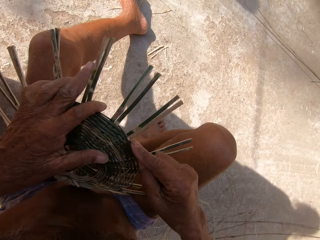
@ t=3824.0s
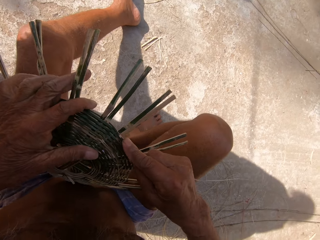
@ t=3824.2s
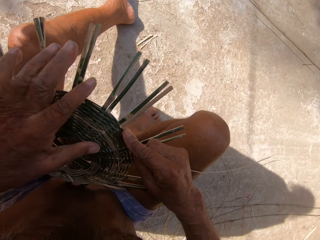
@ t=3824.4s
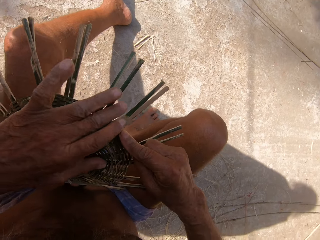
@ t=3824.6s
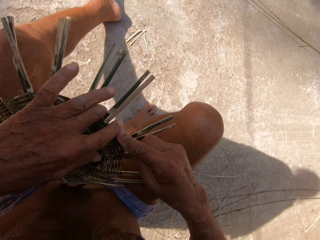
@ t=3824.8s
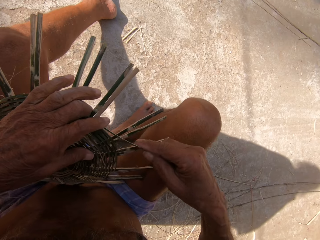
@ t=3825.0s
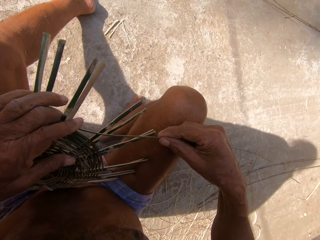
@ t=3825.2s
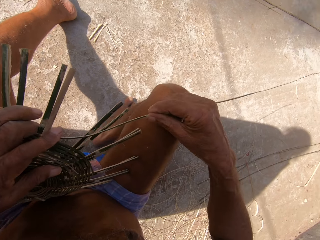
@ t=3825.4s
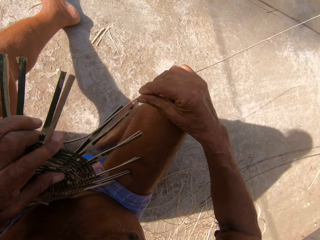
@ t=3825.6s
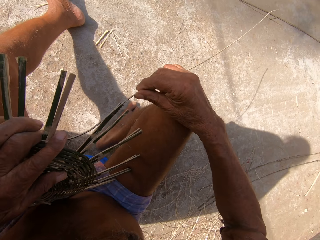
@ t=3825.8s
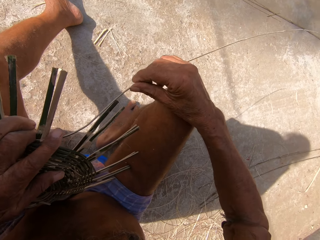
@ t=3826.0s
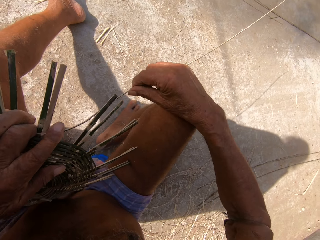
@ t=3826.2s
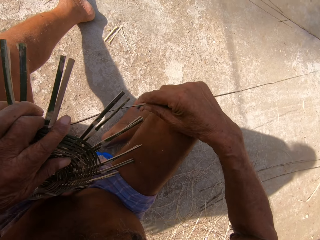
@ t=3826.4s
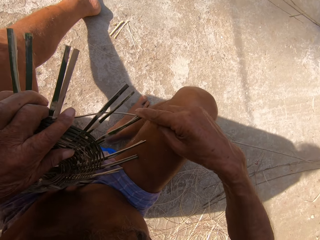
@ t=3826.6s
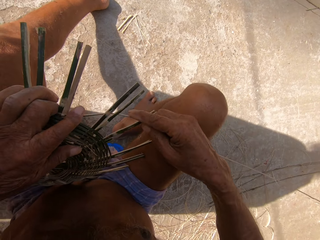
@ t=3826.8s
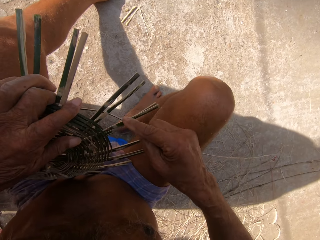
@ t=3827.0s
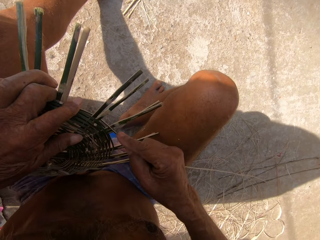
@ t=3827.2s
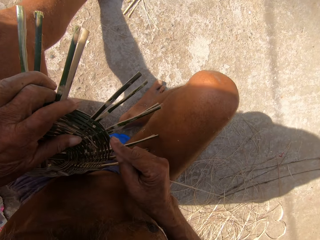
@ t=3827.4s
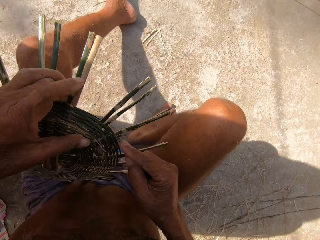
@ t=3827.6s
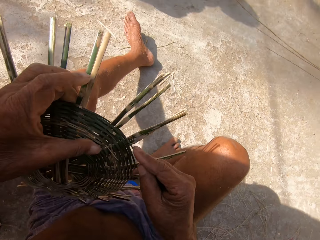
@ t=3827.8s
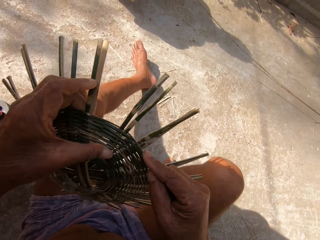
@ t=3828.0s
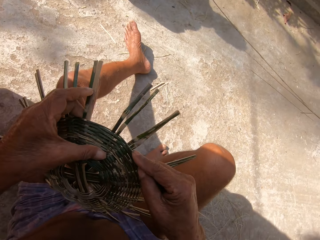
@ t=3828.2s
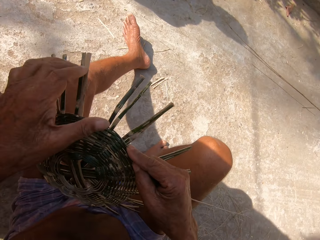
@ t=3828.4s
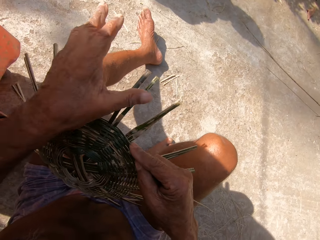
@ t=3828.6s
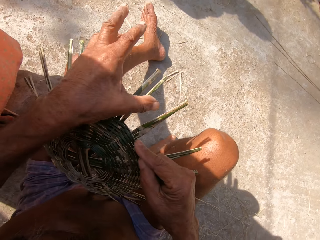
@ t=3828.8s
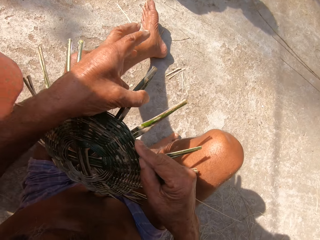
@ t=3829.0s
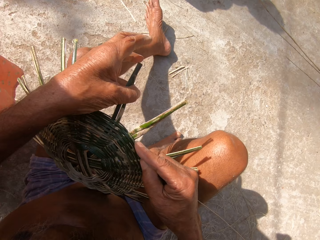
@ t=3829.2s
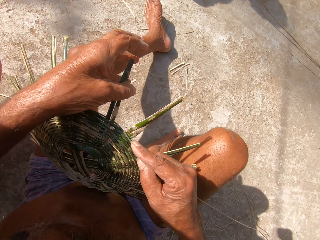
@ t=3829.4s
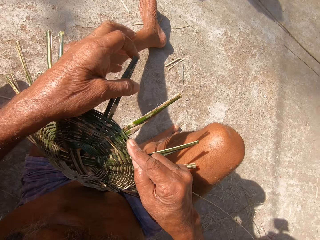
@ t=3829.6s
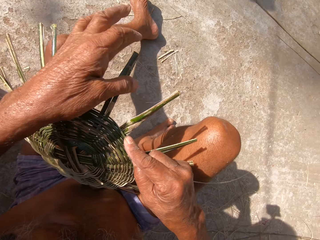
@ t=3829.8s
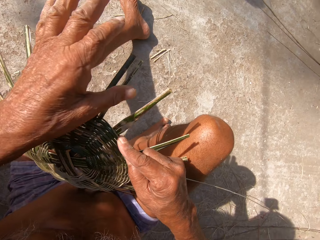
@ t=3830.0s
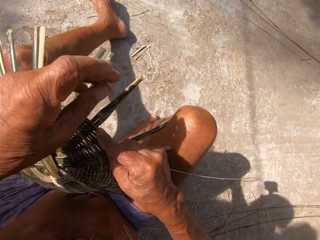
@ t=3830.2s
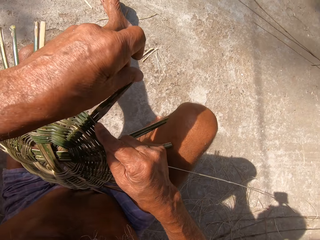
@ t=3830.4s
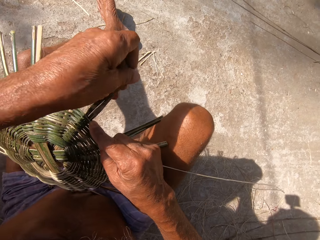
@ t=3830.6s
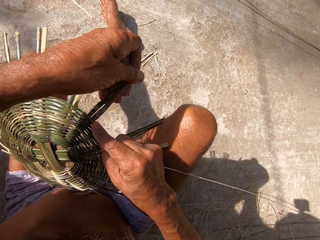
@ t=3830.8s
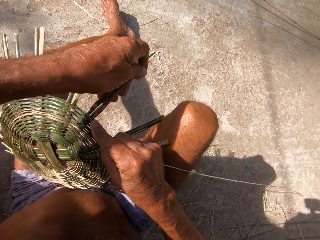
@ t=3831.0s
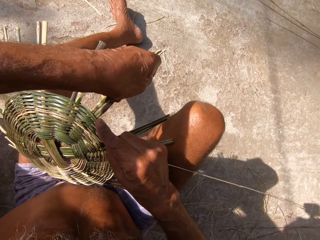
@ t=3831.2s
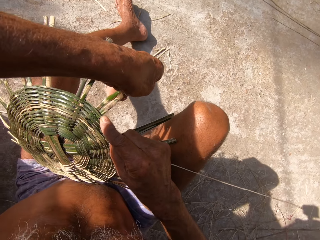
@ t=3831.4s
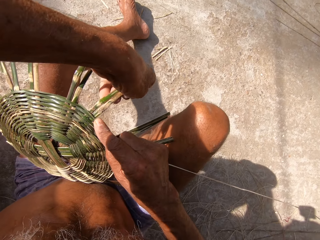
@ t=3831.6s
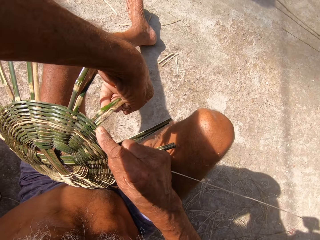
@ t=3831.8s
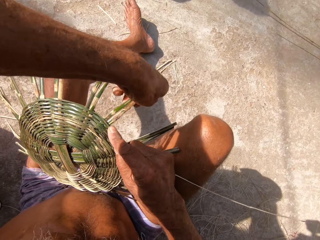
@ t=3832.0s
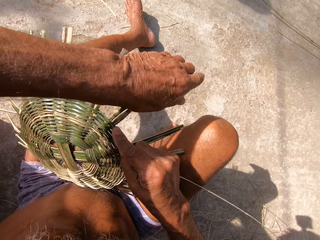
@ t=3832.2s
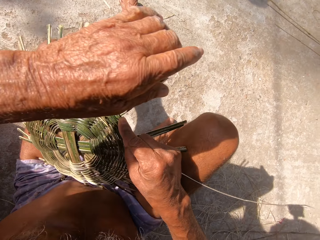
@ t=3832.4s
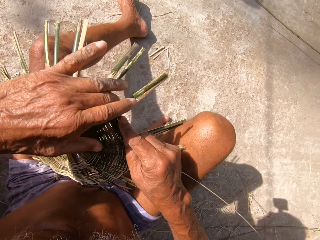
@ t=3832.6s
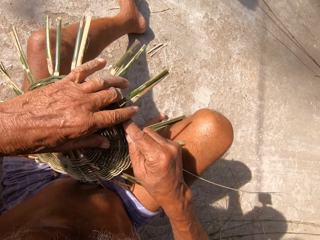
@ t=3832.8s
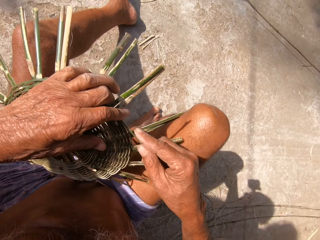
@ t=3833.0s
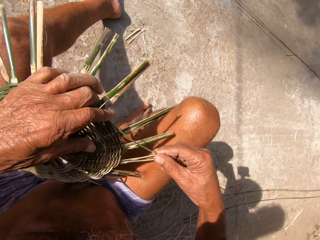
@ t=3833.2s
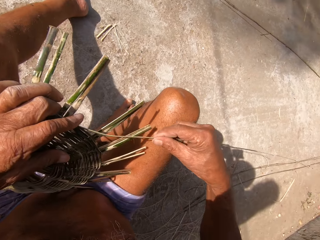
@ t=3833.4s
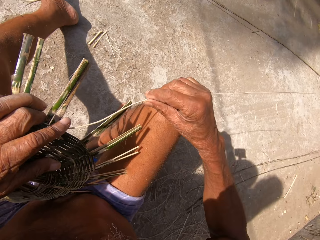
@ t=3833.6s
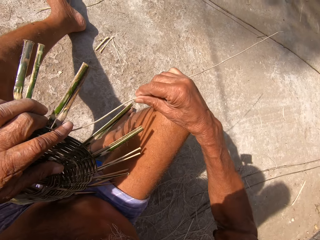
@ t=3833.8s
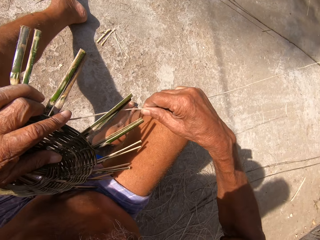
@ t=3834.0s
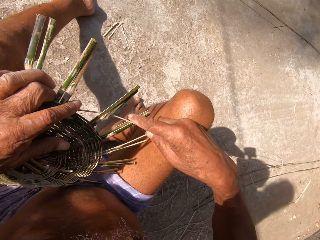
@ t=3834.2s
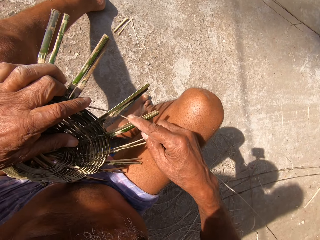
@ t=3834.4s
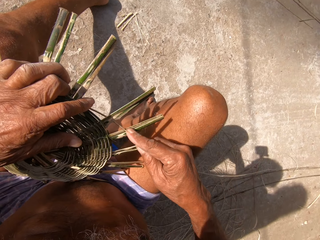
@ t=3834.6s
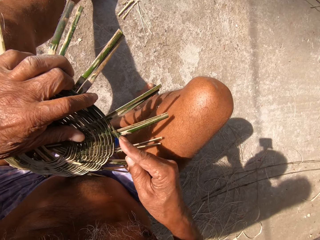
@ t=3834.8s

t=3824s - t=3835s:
The camera wearer weaves the craft. They move the craft on the thigh. They press the wood. They weave the craft.

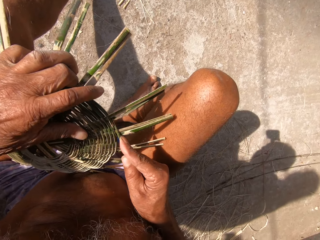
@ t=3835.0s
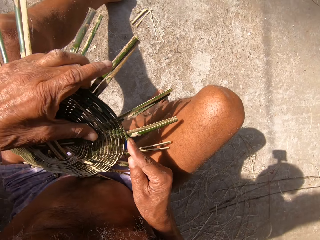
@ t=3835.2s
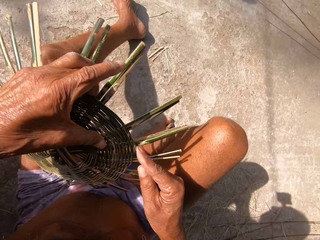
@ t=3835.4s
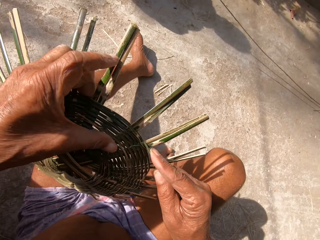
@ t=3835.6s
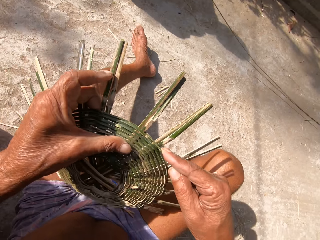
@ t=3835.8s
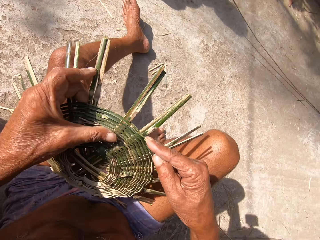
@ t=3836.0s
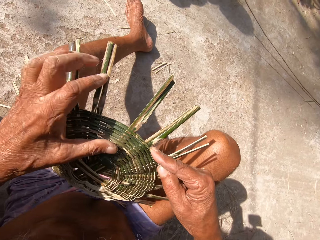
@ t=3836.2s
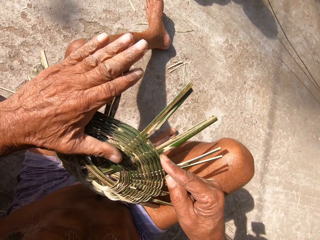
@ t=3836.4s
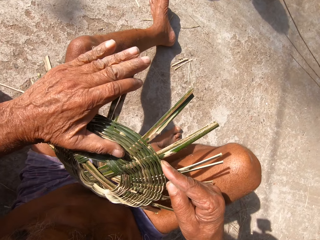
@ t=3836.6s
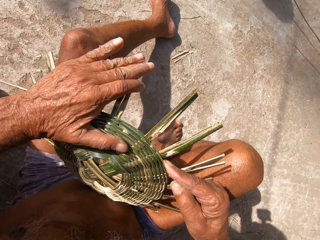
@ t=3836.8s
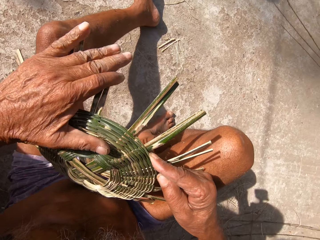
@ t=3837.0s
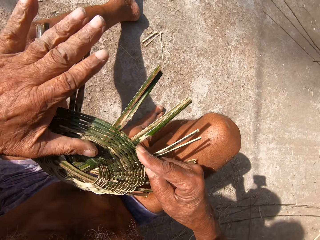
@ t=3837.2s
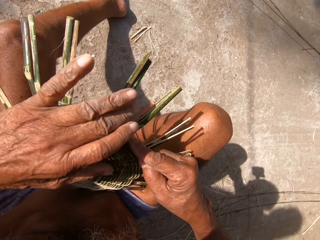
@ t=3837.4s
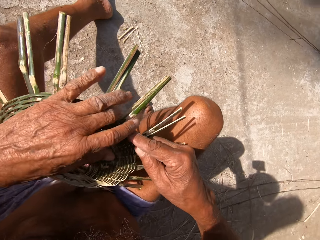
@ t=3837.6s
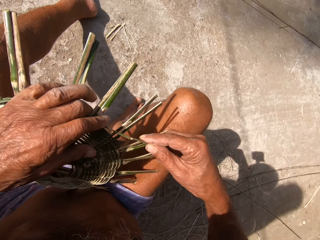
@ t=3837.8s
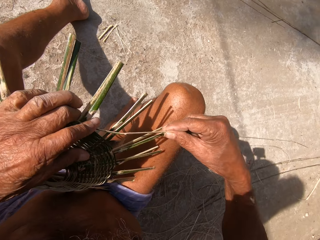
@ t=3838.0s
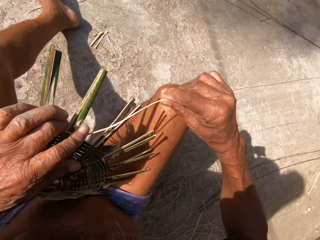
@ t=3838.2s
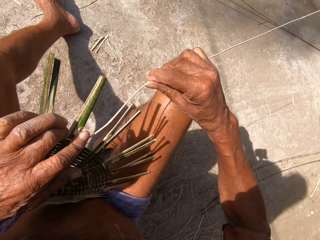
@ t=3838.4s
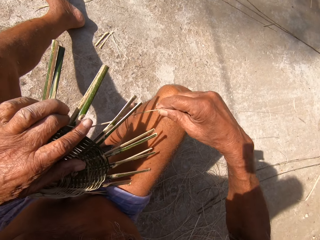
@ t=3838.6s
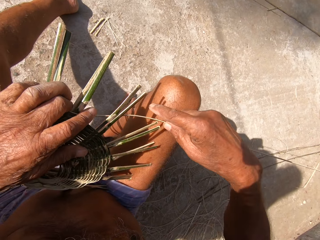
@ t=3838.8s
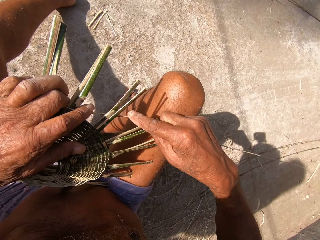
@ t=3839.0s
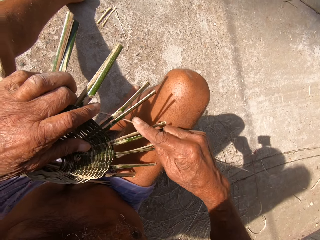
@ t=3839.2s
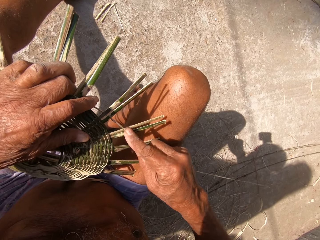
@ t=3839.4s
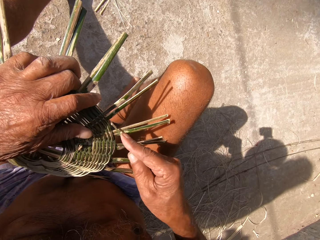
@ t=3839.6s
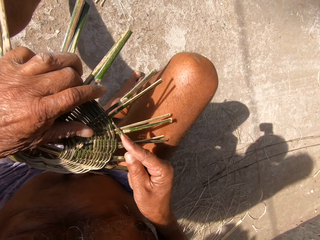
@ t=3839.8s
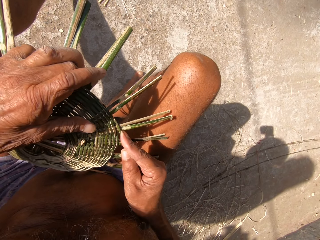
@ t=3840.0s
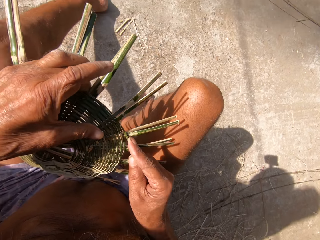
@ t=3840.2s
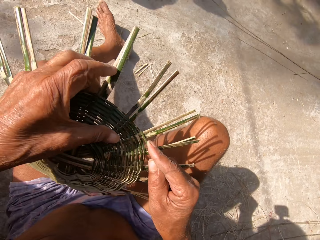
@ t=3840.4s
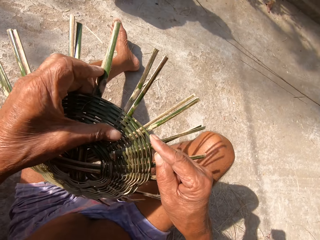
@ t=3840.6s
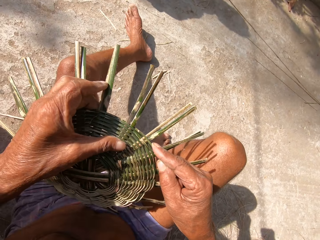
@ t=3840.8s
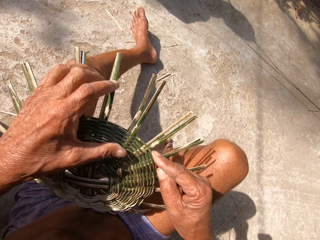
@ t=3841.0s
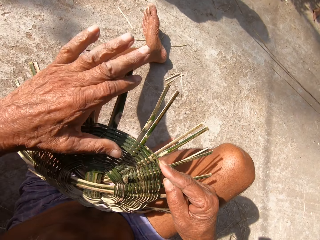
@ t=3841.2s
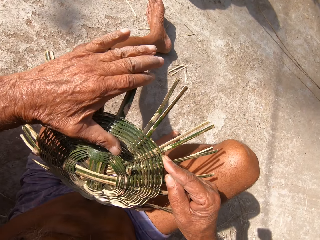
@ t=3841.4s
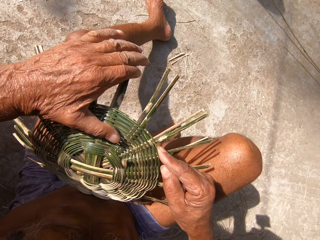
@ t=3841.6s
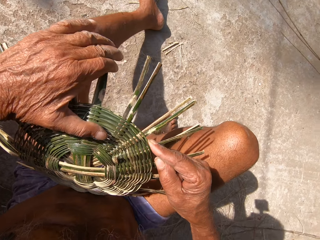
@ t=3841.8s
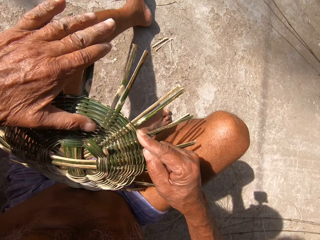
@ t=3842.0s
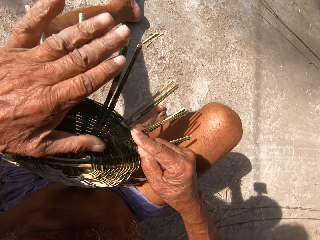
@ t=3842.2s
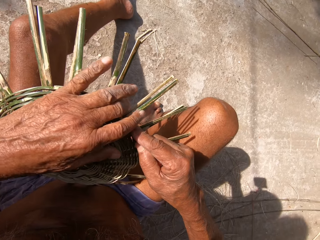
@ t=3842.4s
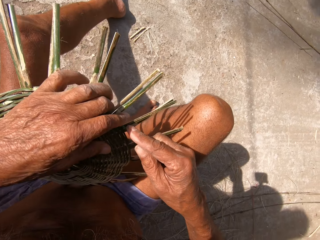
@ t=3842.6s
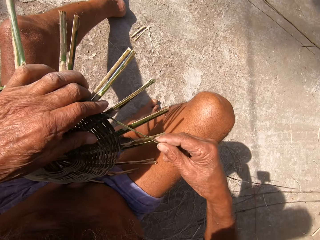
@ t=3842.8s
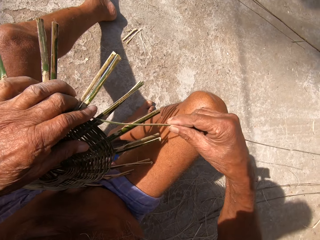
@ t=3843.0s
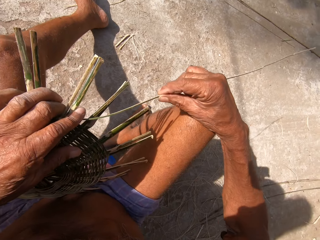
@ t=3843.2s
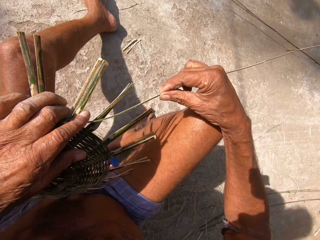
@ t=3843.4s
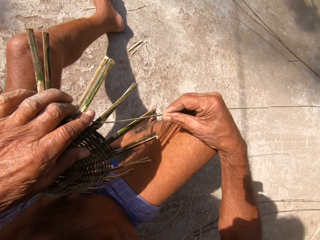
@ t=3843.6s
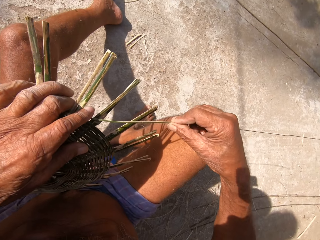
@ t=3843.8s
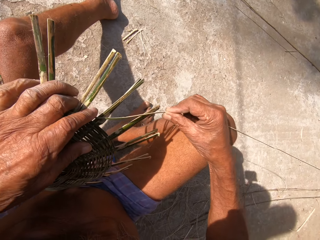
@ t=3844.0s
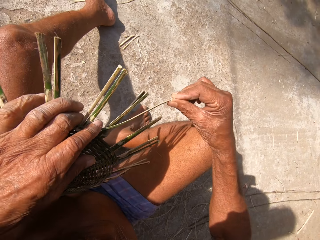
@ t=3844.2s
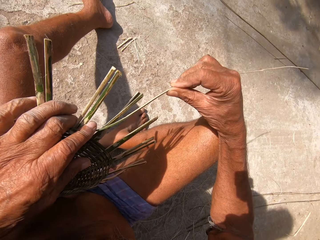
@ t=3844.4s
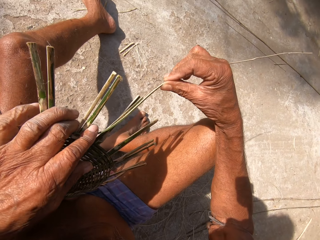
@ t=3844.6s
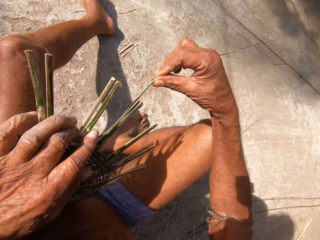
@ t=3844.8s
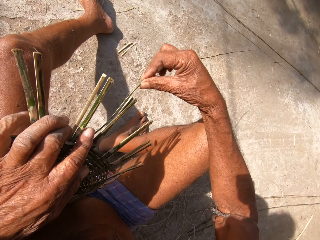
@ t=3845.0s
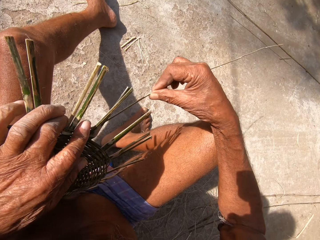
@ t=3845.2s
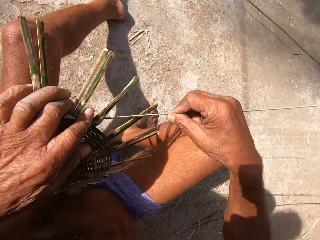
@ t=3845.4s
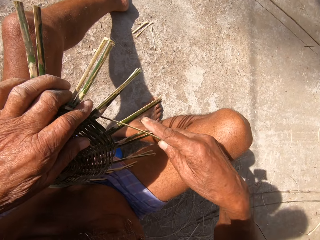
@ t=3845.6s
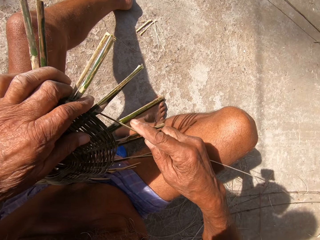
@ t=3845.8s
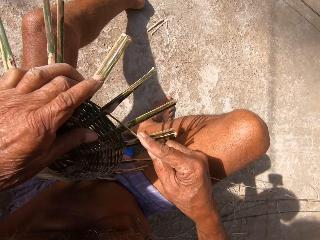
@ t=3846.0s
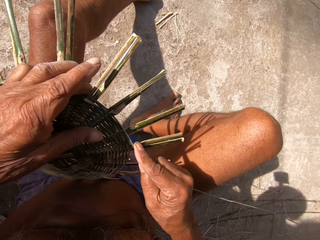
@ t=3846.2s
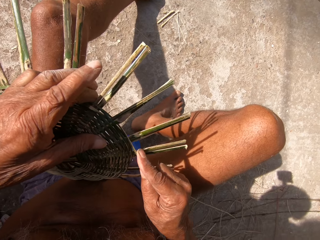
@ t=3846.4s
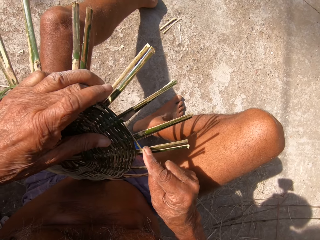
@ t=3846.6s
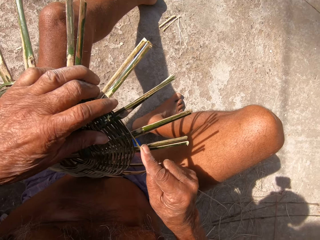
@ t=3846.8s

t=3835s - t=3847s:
The camera wearer moves the craft on the thigh. They press the wood. They weave the craft. They move the craft on the thigh. They press the wood. They weave the craft.
